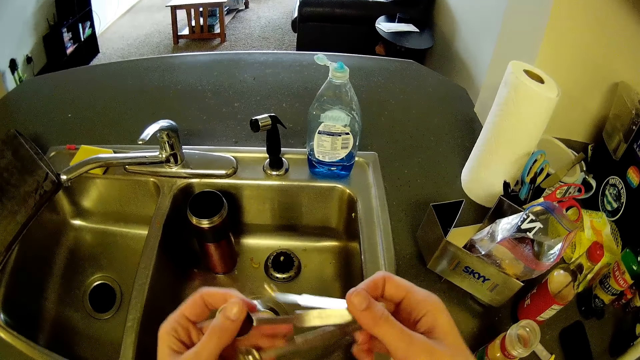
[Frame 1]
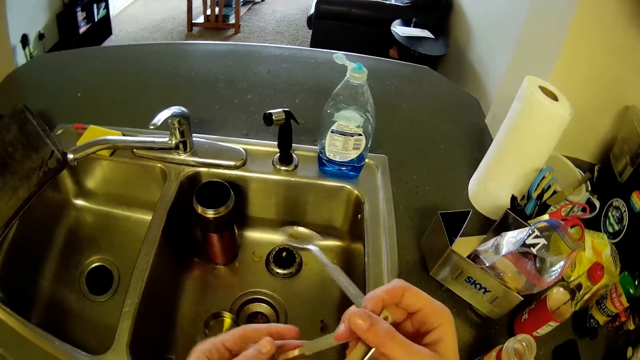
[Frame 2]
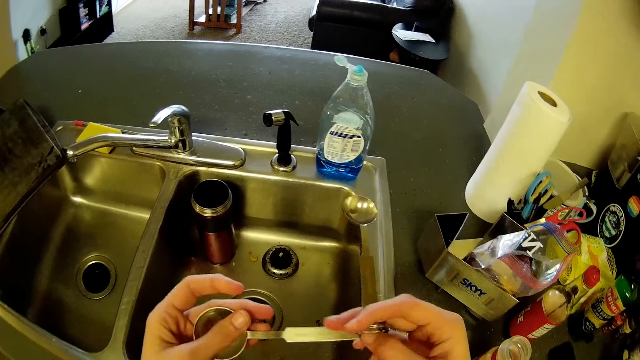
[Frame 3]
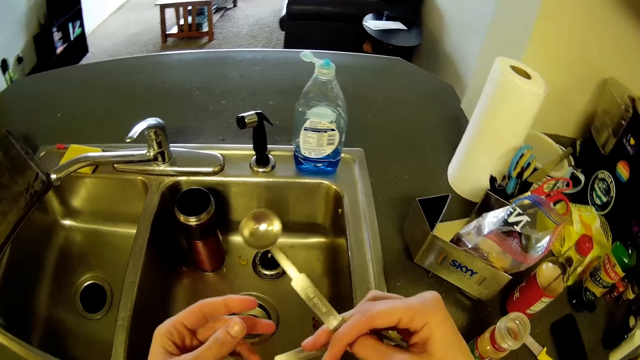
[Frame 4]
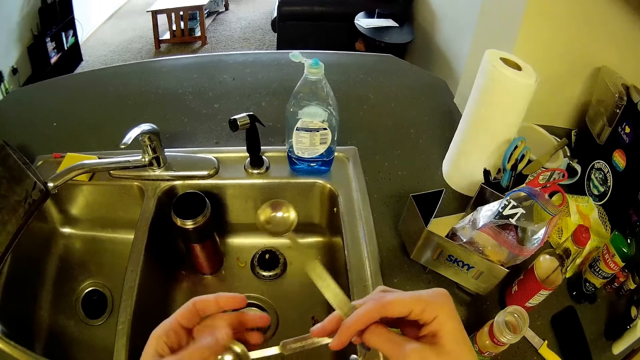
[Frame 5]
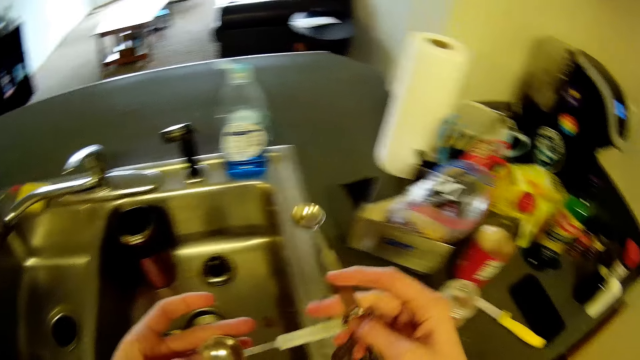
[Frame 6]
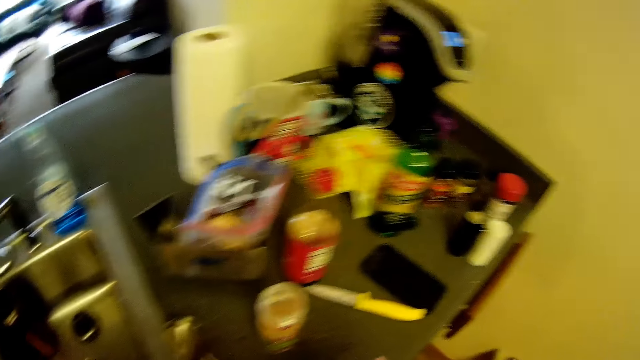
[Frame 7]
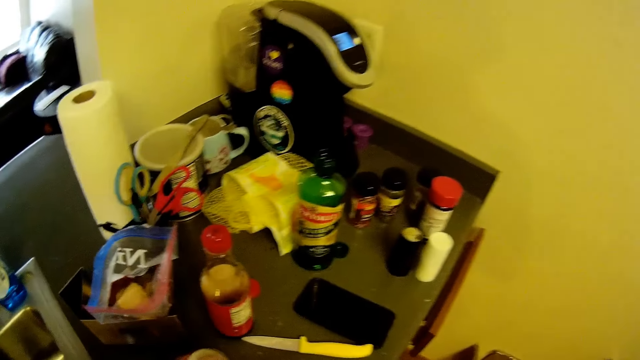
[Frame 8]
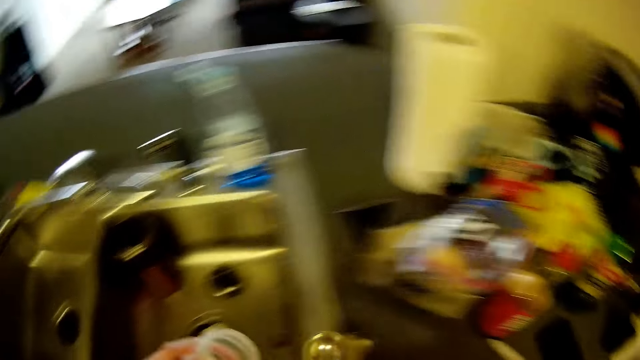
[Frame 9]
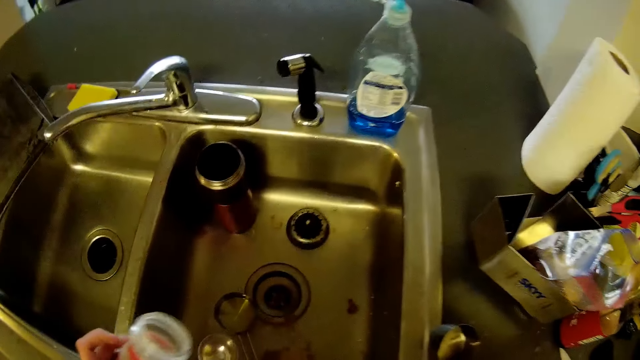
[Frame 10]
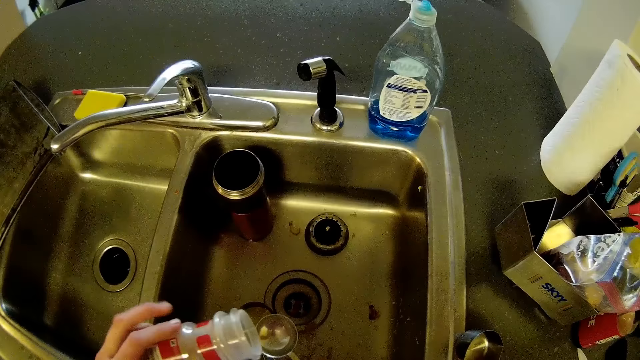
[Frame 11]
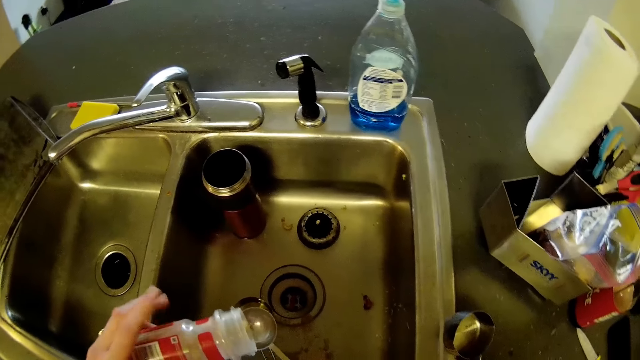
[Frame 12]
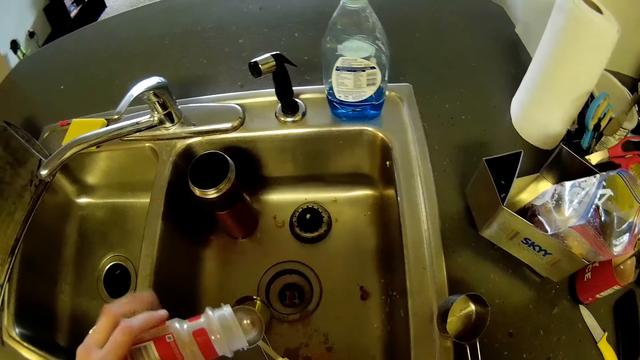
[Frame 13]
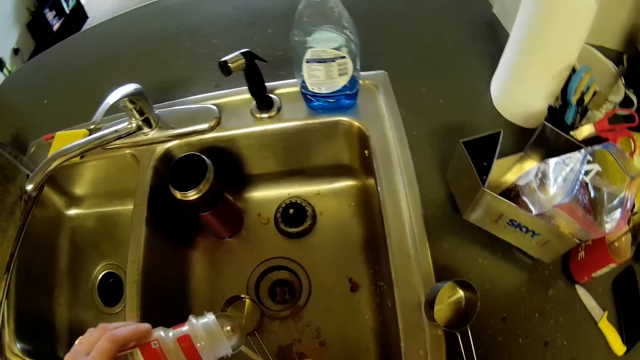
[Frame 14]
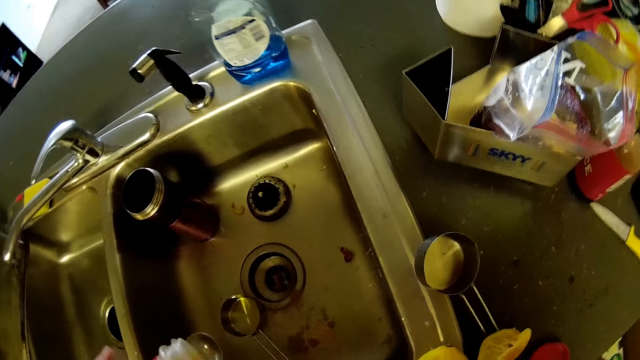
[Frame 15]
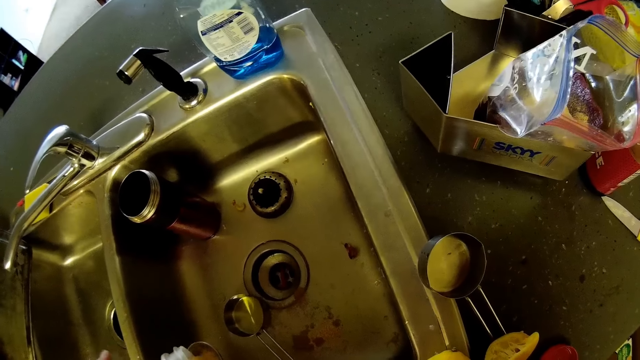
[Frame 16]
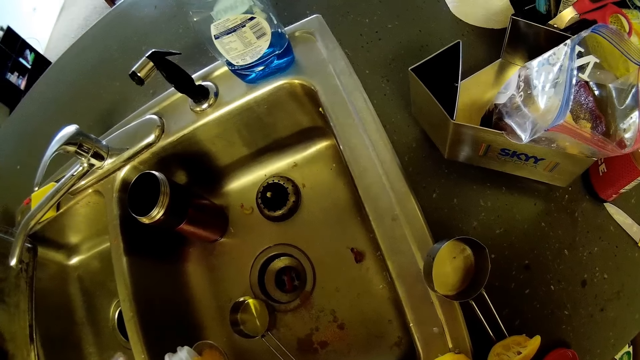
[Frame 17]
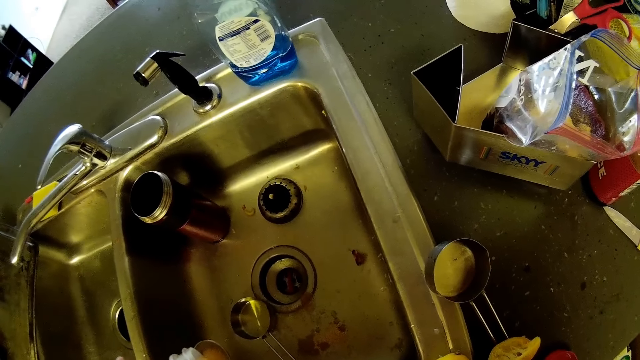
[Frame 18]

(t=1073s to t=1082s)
The camera wearer holds the measuring spoons. He turns the camera around. He picks up the container of spice from the kitchen cabinet with his left hand. He pours the content of the container of spice into one of the measuring cups in his hands.

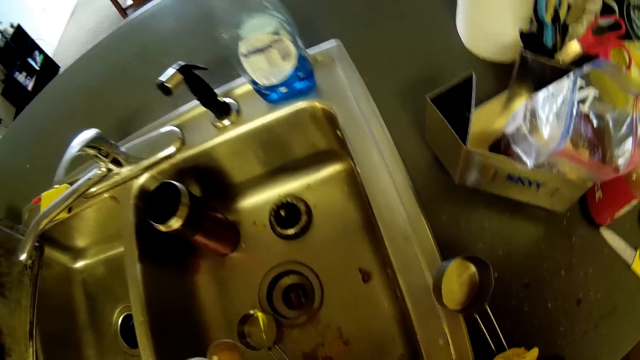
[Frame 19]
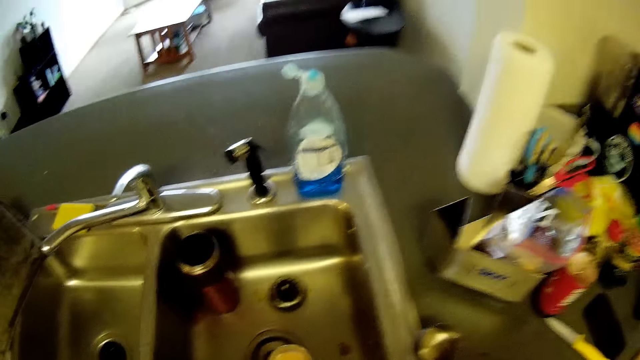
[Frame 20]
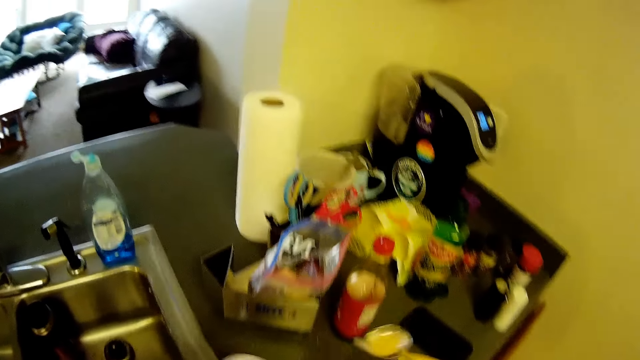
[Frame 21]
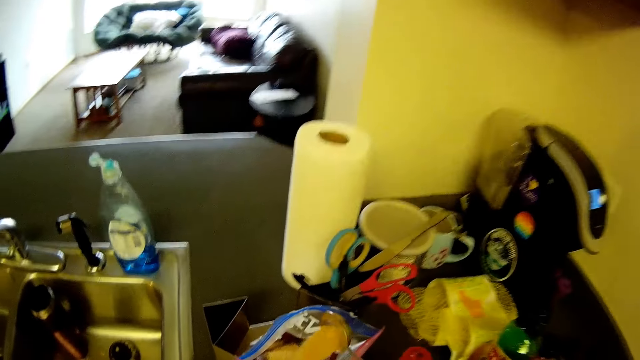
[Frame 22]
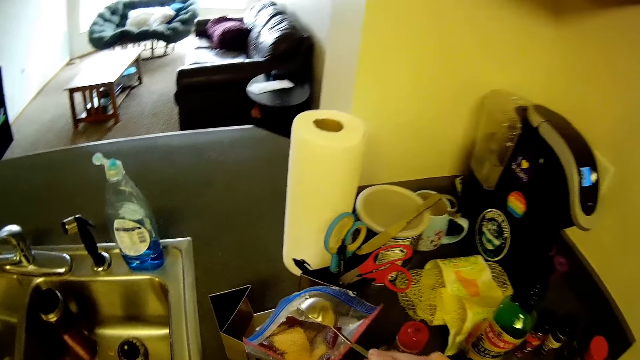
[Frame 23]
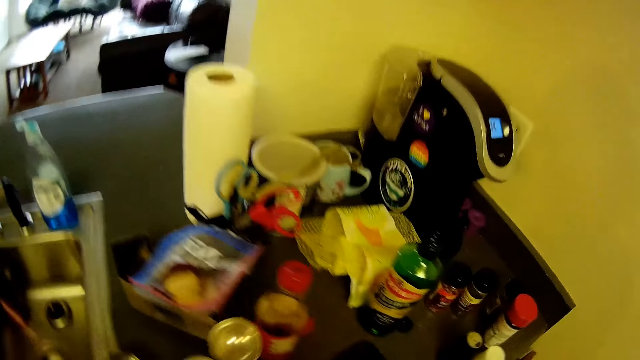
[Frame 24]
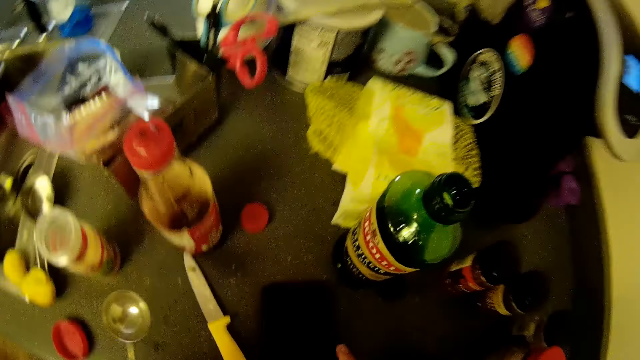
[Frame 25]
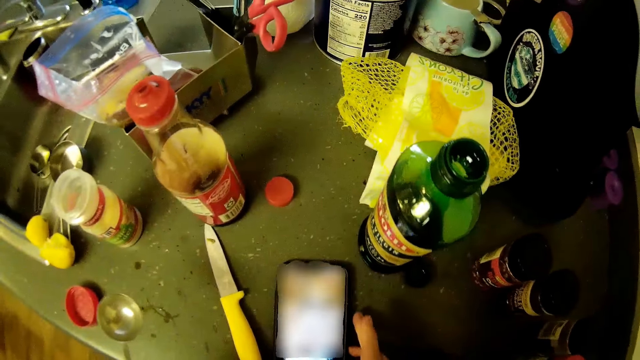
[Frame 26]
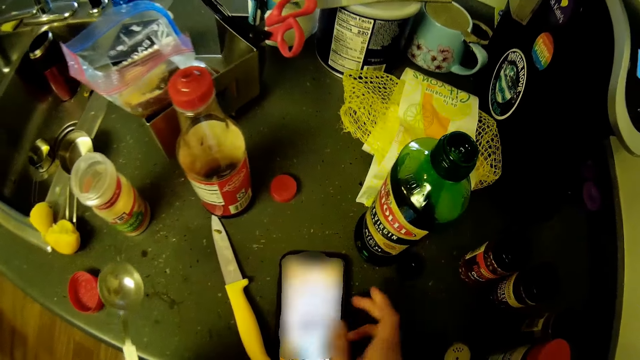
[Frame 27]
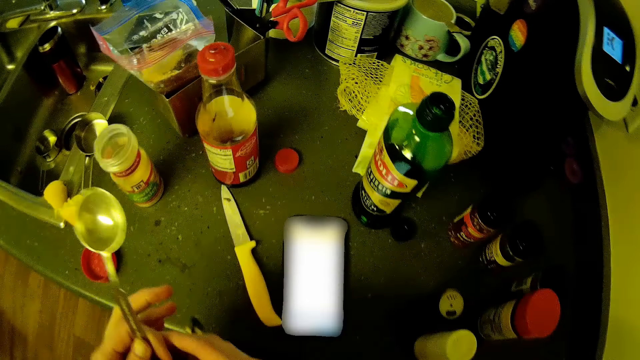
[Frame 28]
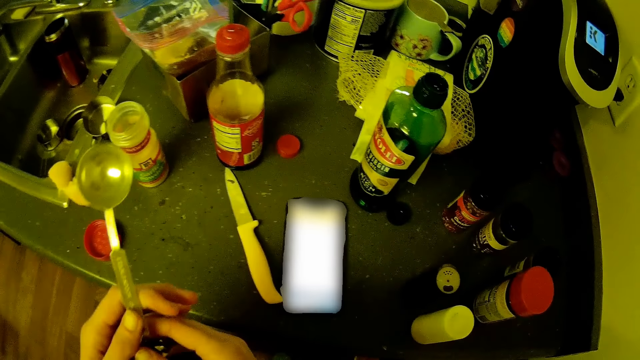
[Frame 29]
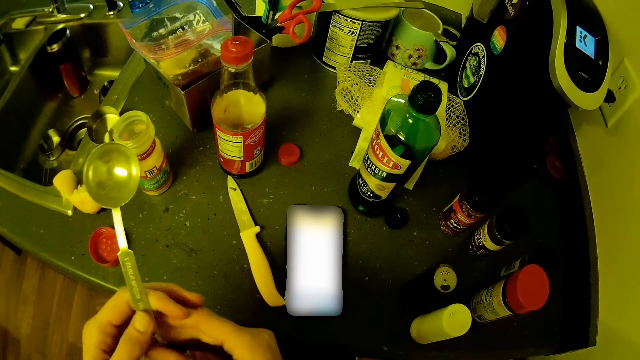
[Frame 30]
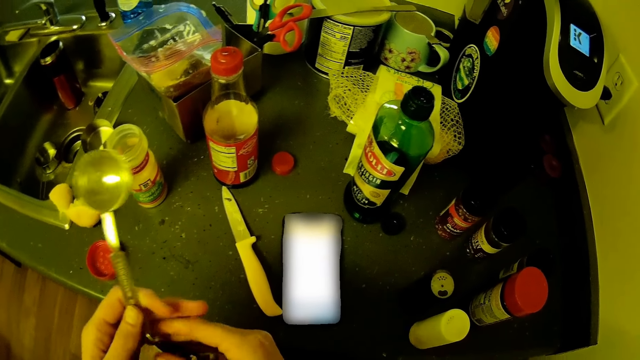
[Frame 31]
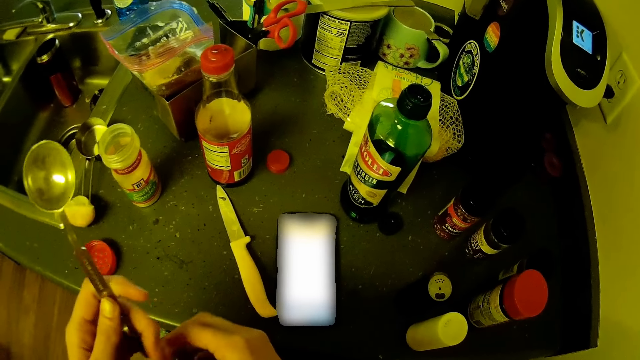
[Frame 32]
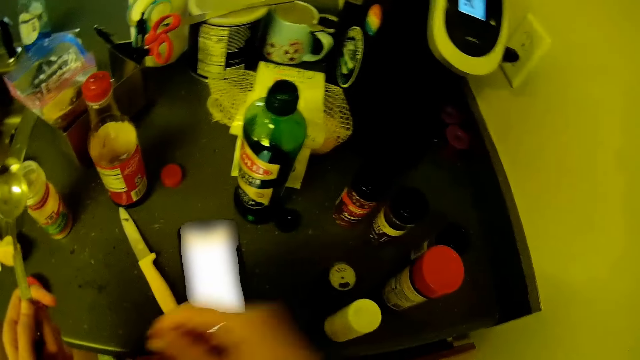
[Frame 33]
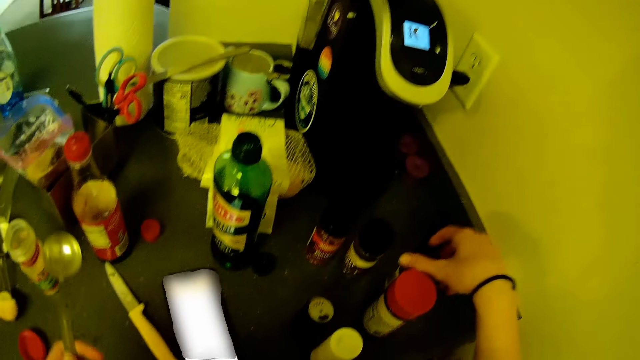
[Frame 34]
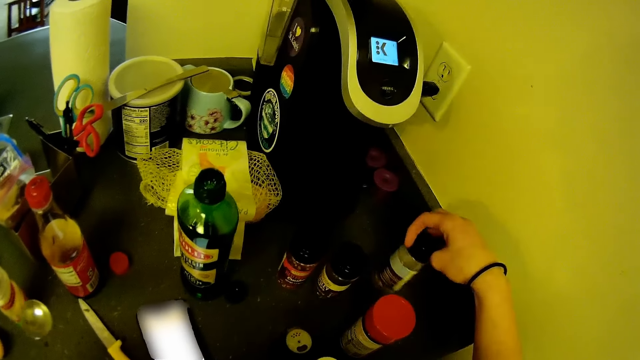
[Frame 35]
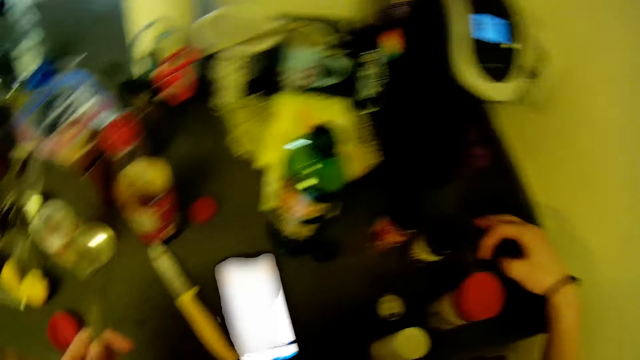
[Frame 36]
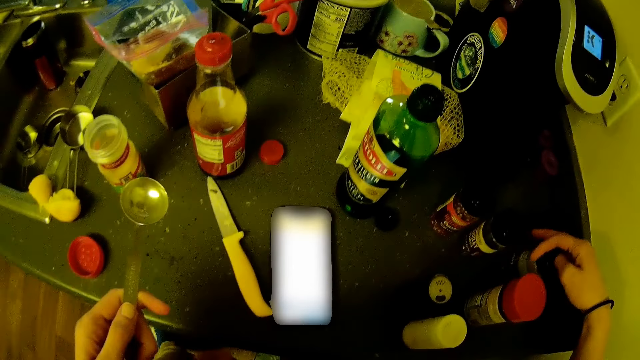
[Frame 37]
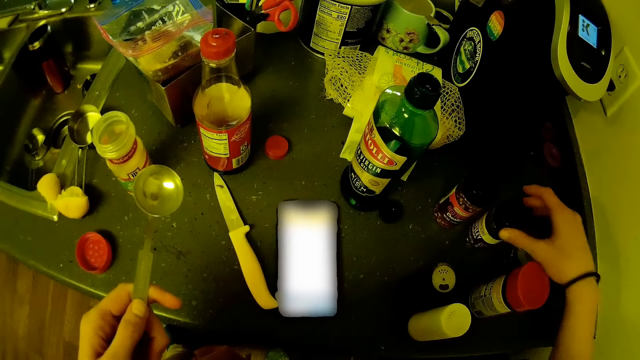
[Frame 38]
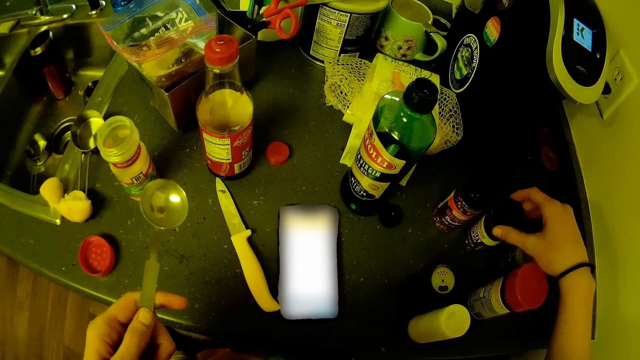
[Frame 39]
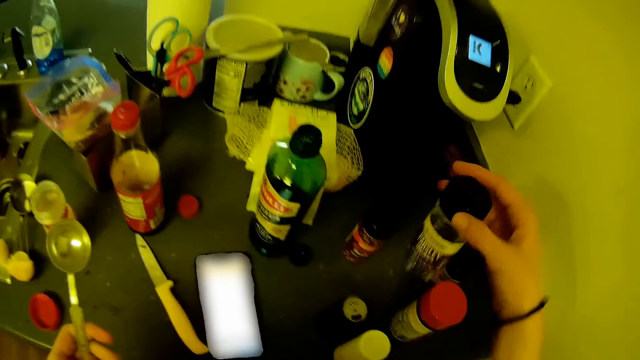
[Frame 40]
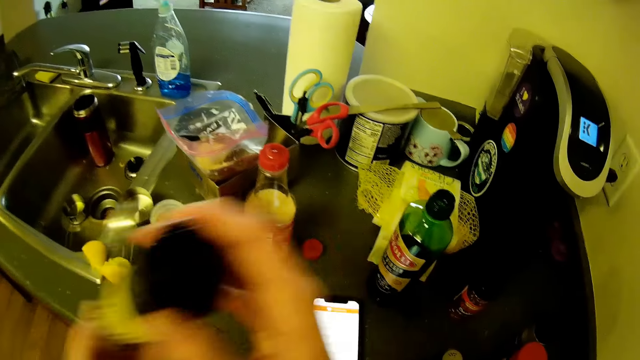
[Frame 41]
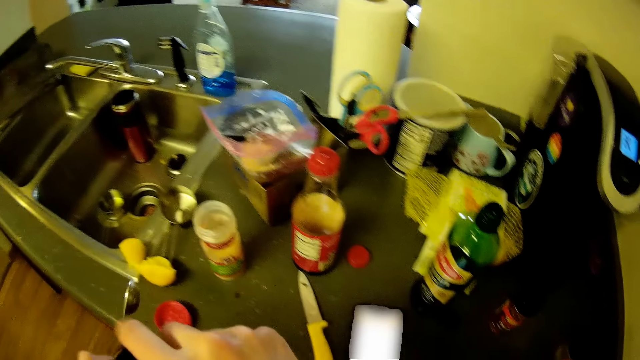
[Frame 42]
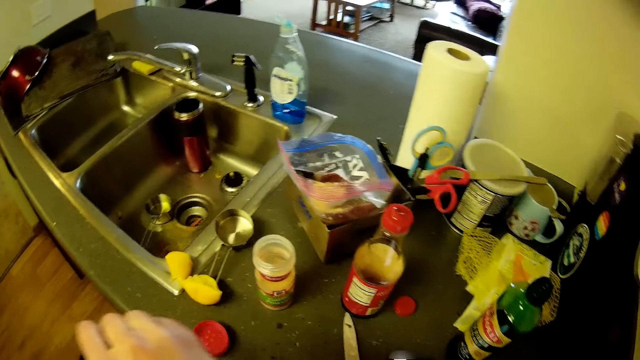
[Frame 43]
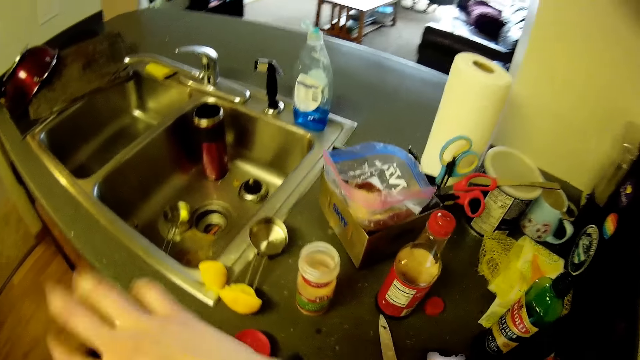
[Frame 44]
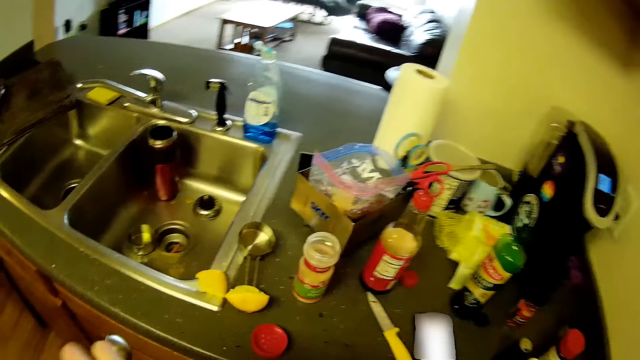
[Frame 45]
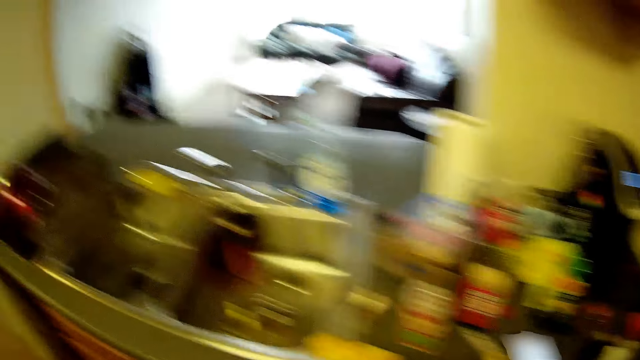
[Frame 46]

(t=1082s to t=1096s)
The camera wearer turns the camera around. He pours the content in the measuring cup into the zipper bag on top of the kitchen cabinet. He operates the mobile phone on top of the kitchen cabinet with his right hand. He holds the measuring spoon. He looks at another container of spice on top of the kitchen cabinet. He holds the spice tin. He picks up another bottle of spice from the kitchen cabinet with his right hand. He opens the container of spice with his hands.
